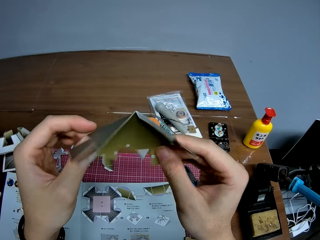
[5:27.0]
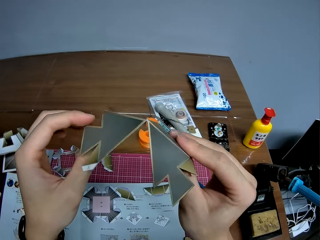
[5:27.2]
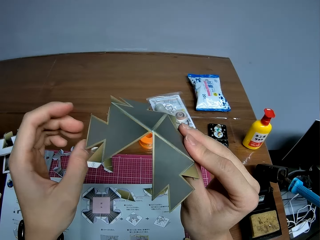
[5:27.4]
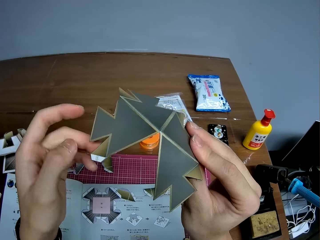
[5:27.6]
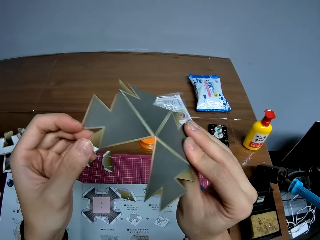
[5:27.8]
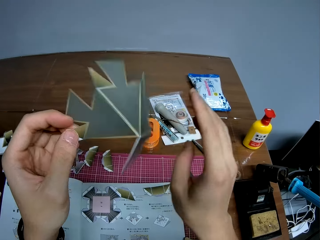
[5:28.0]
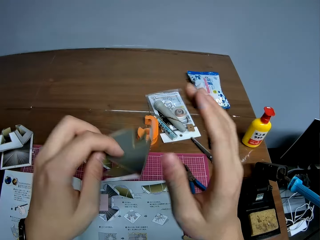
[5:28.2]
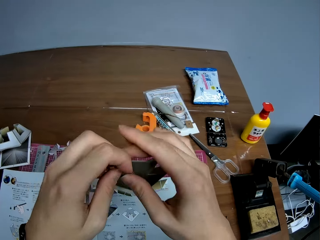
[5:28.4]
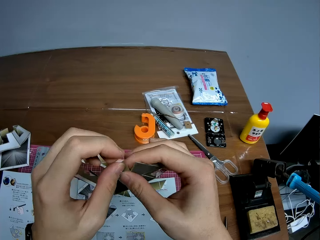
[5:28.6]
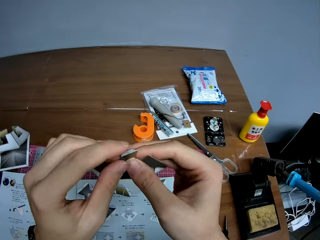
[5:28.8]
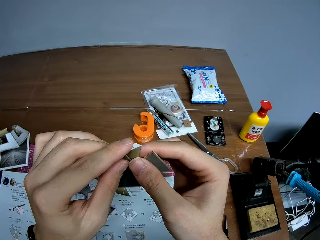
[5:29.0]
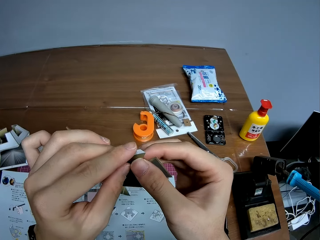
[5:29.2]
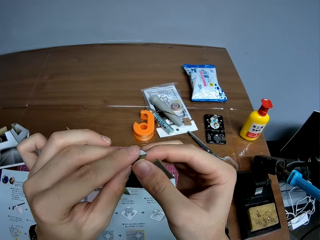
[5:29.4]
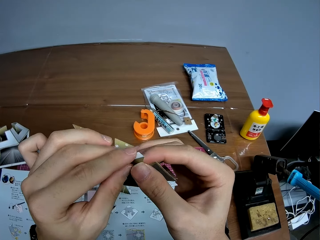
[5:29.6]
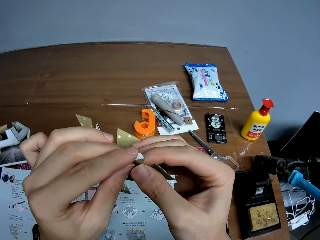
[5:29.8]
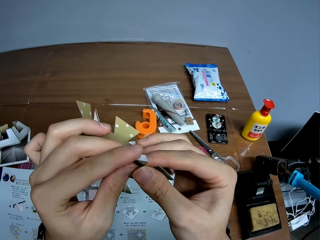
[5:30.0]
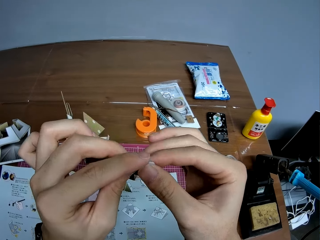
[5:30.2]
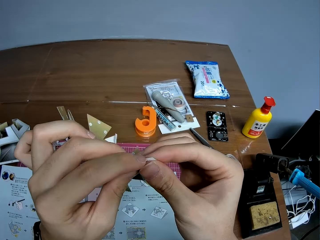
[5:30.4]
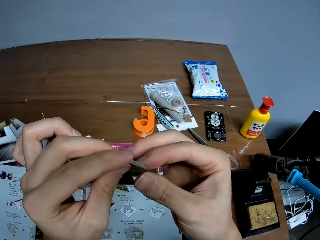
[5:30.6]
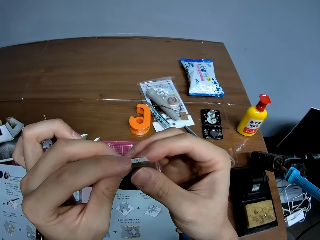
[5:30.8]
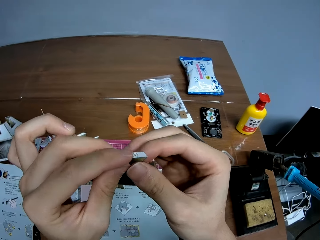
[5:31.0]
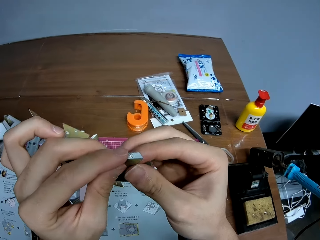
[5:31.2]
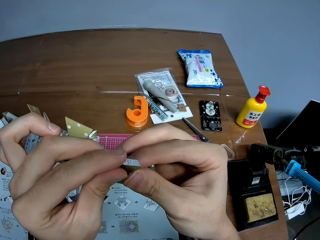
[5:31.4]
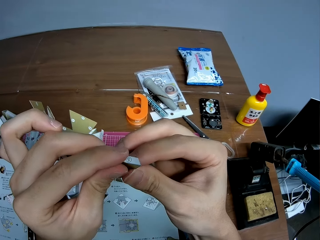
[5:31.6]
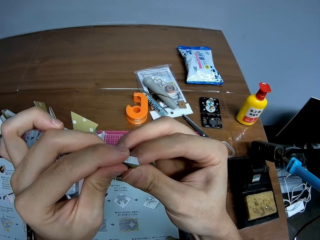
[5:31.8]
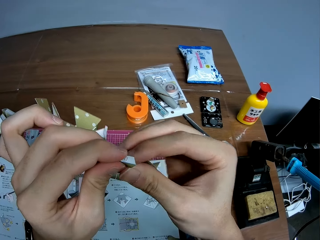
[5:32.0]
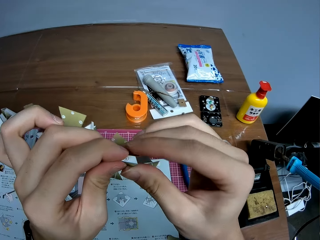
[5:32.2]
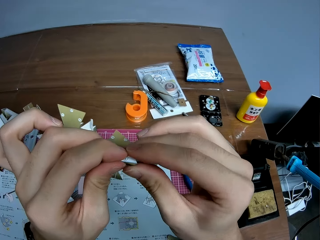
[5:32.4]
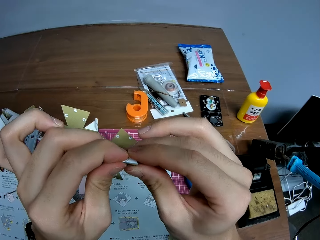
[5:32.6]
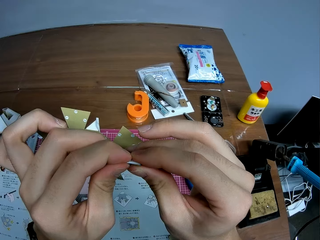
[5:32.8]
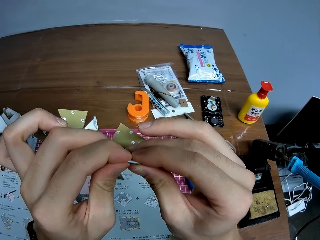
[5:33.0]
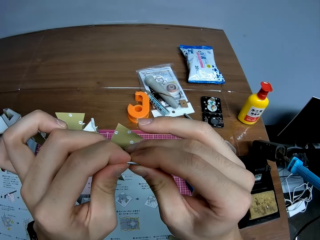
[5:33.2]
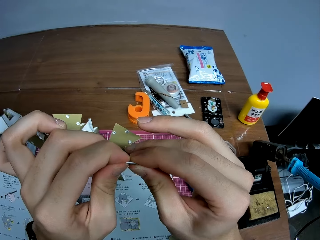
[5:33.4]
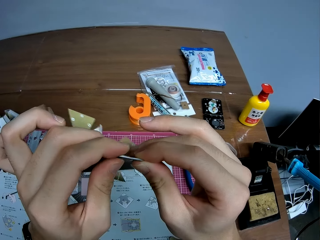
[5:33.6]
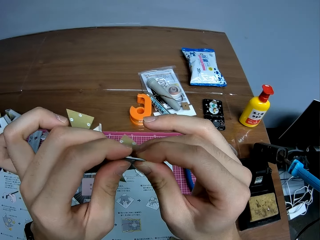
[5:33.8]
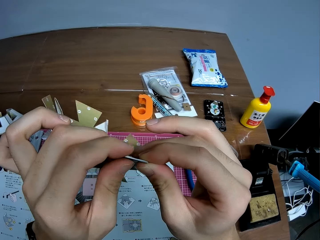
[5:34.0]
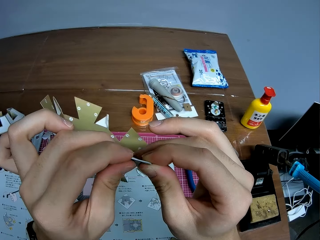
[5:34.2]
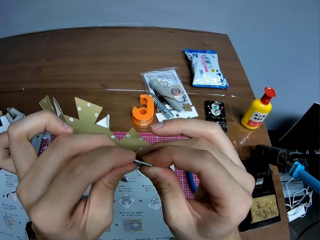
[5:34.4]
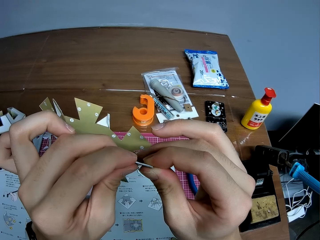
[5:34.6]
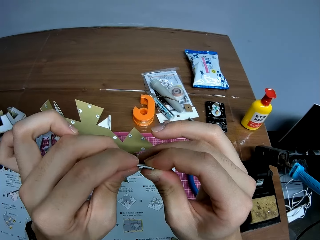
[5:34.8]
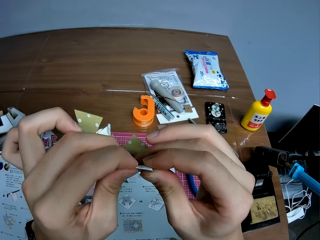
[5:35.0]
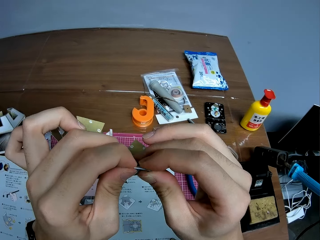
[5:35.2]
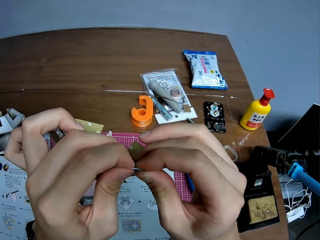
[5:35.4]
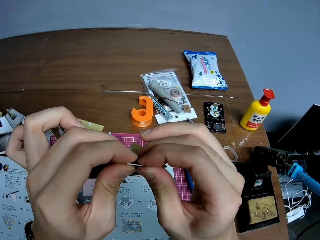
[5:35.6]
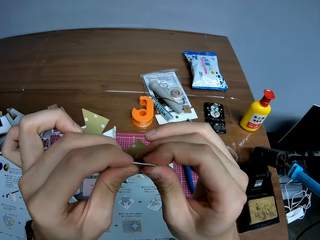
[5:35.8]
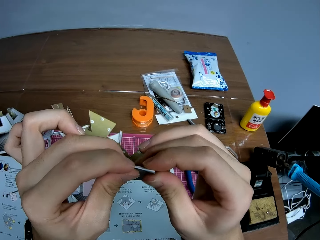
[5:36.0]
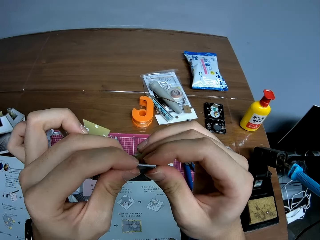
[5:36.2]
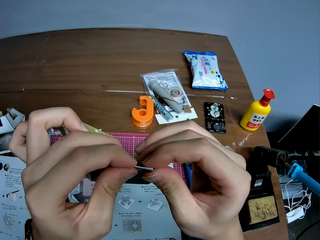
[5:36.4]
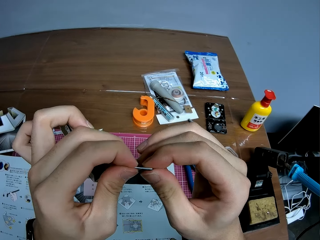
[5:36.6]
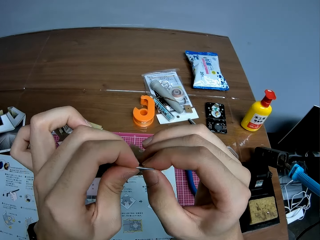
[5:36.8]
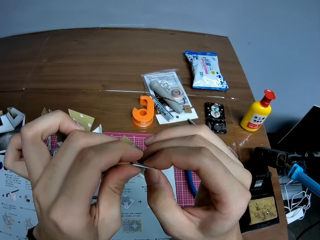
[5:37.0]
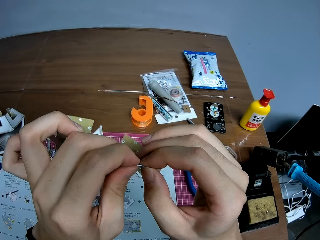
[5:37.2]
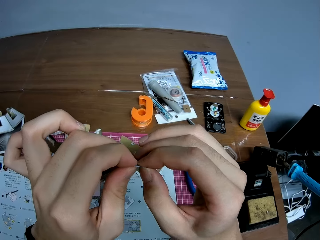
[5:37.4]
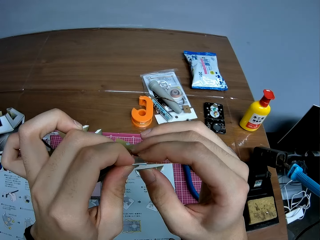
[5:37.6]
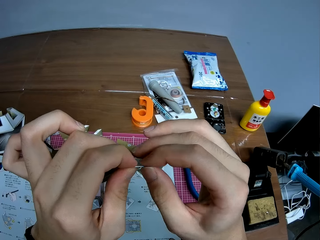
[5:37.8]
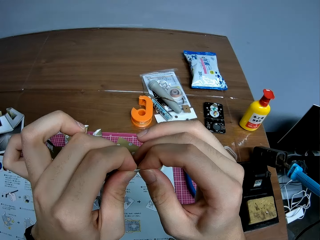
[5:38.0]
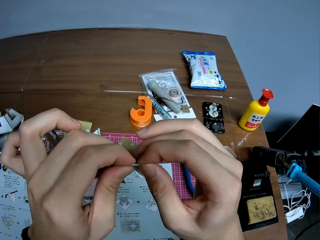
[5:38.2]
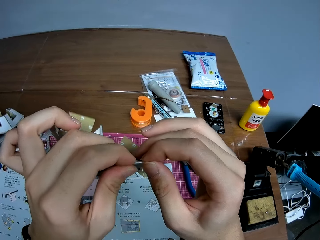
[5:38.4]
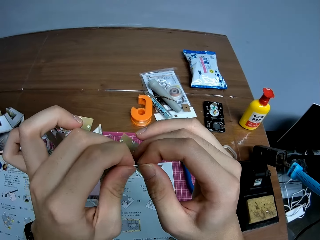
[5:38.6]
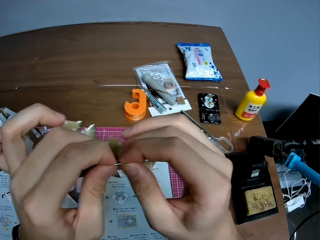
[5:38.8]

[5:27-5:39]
The camera wearer turns the model paper. They fold the model paper.

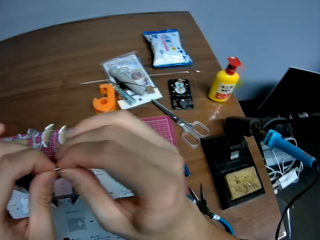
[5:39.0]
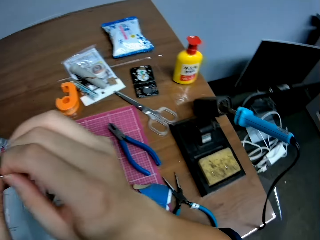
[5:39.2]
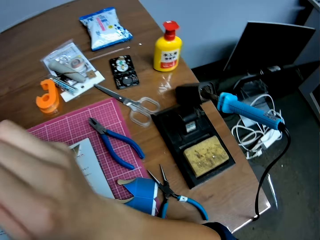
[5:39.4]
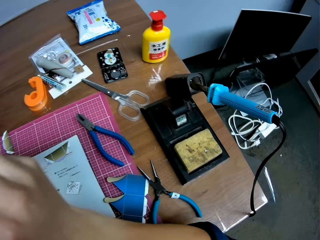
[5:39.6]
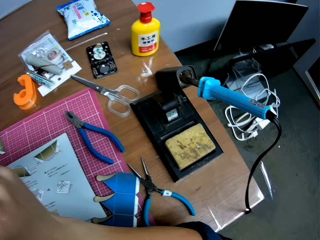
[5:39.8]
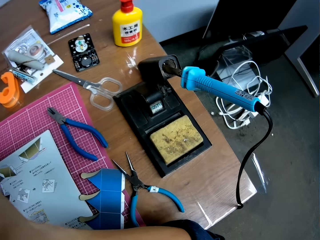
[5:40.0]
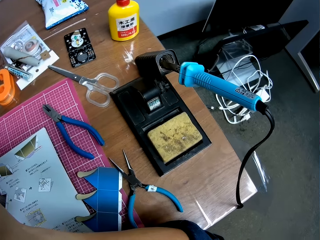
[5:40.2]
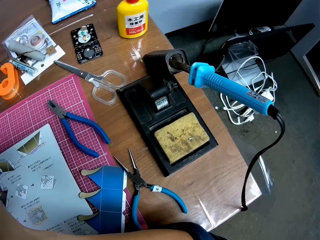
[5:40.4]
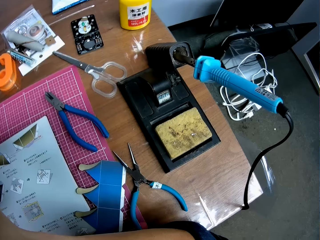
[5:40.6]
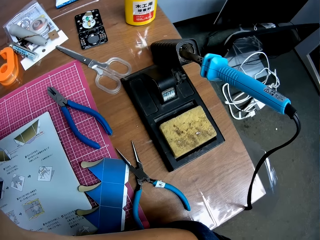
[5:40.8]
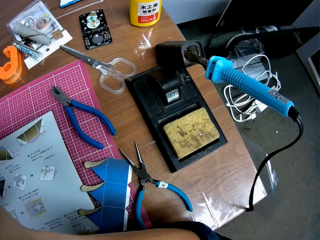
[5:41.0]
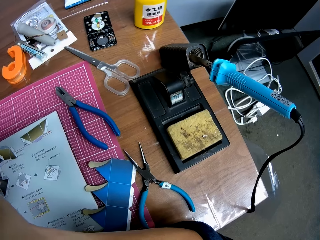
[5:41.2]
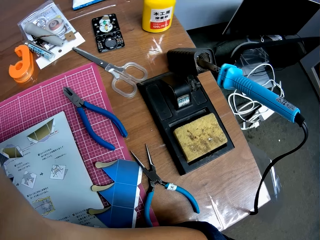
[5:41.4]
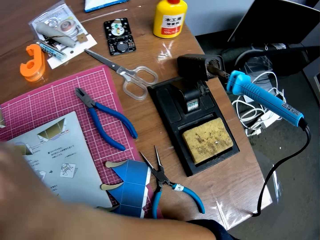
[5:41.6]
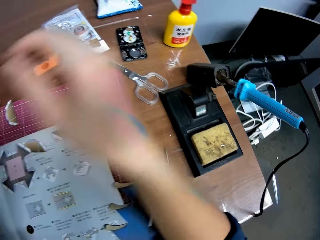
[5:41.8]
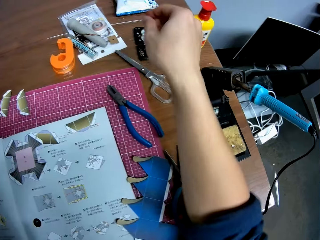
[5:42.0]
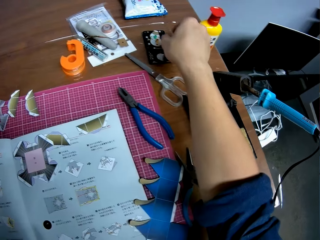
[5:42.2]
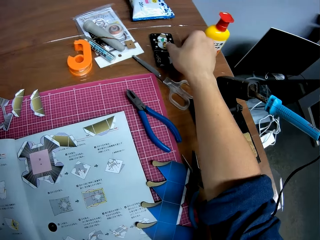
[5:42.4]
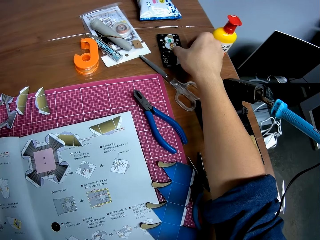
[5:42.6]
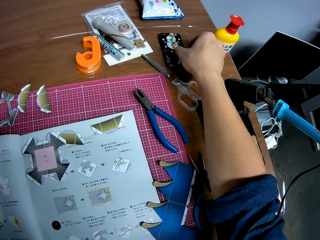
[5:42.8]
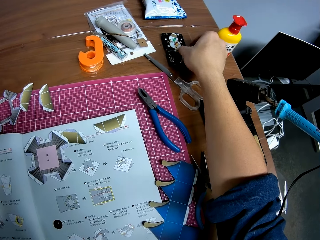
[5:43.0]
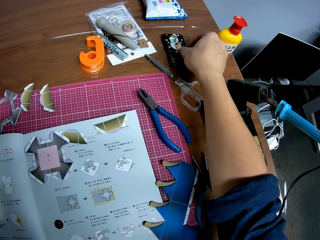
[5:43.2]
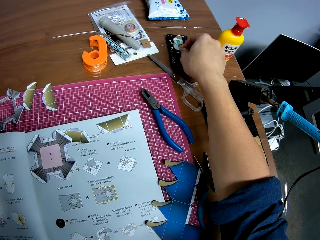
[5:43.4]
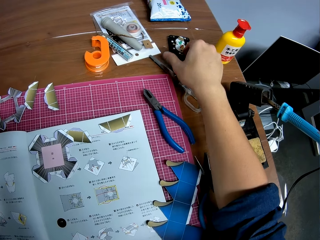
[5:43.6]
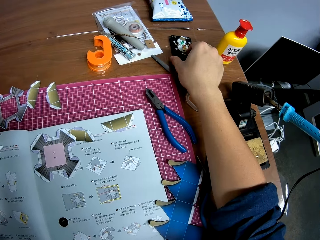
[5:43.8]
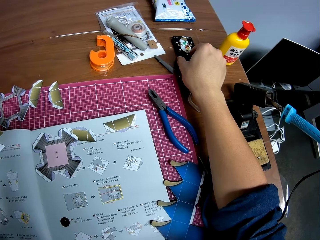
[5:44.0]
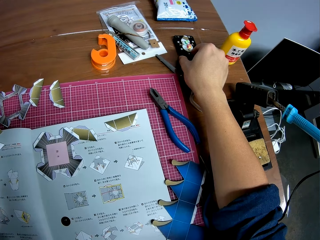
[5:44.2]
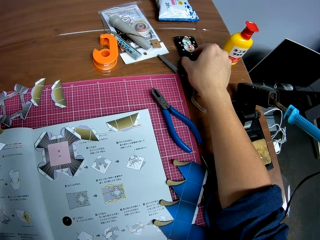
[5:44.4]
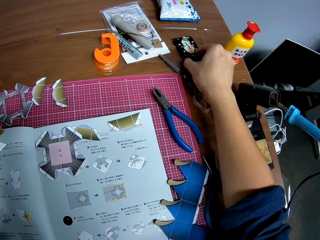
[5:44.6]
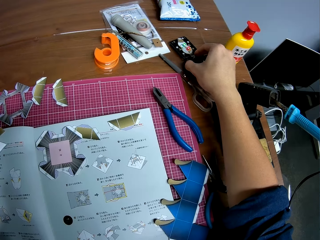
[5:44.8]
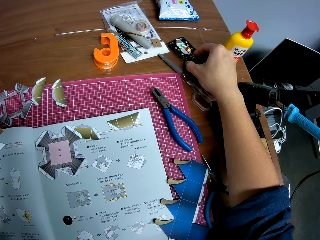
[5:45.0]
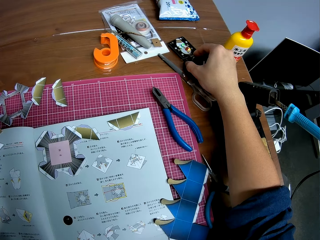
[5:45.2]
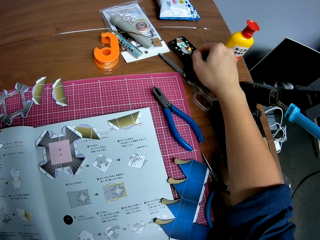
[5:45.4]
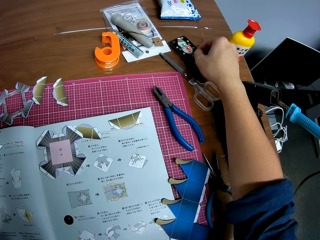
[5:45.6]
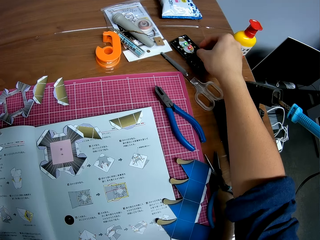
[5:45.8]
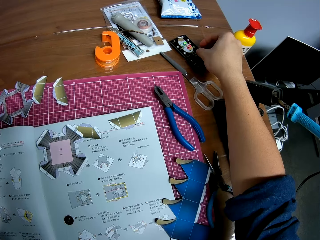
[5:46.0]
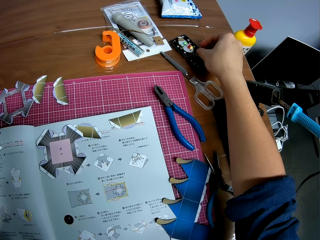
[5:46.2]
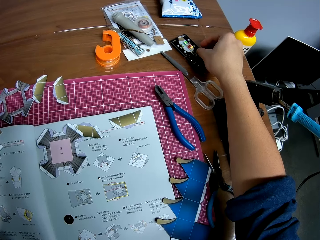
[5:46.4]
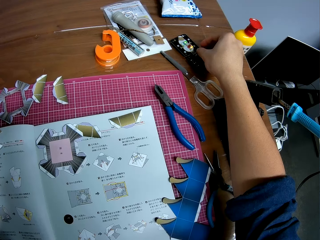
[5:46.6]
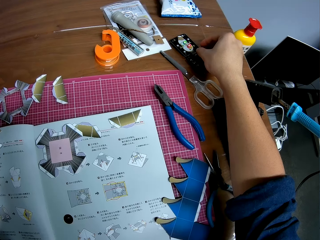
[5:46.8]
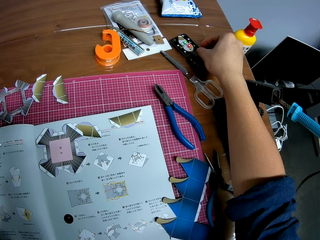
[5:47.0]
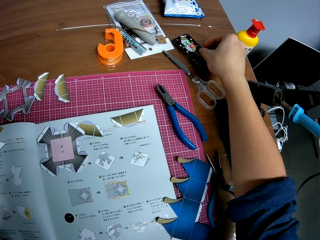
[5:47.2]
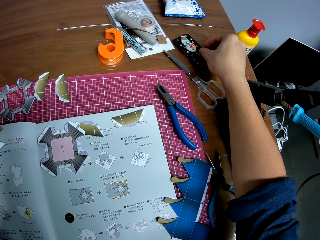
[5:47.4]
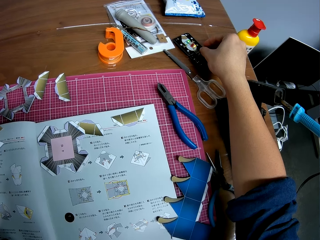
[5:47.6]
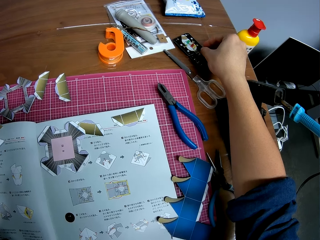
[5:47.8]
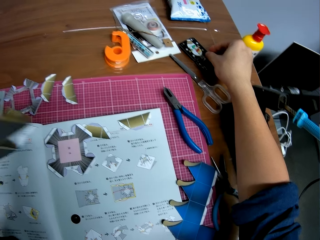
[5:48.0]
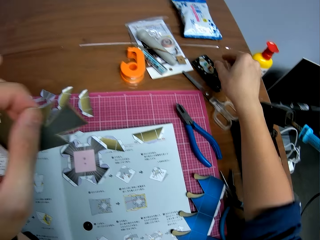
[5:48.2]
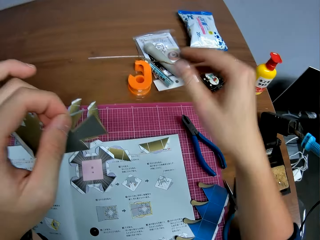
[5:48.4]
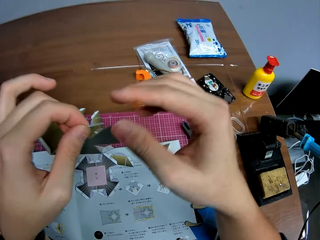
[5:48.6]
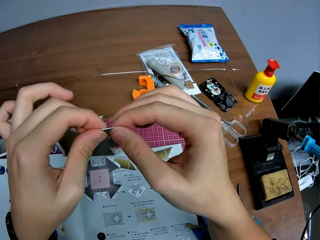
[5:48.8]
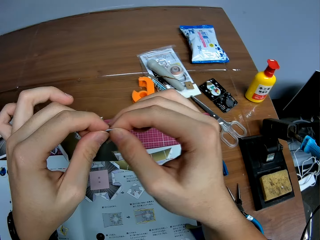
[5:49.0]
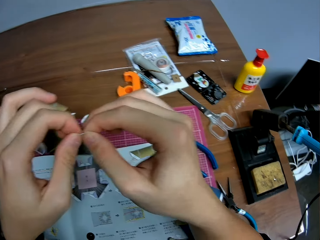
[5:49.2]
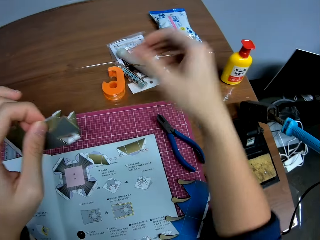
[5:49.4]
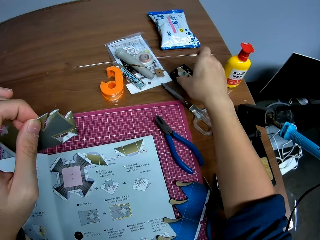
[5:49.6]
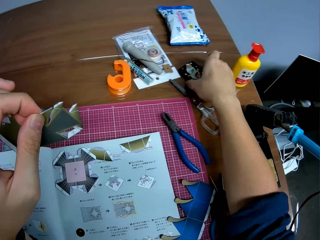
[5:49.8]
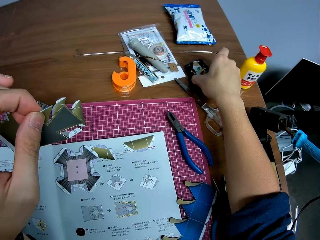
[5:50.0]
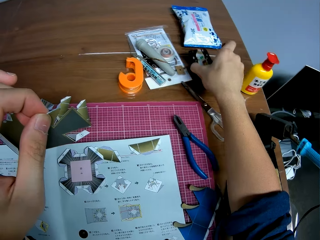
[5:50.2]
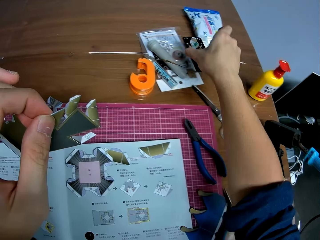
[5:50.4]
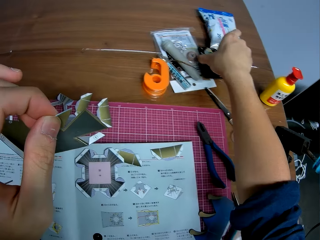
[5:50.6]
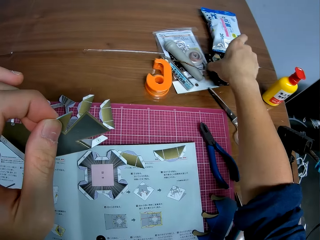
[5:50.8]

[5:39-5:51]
The camera wearer looks at the sketch paper. He puts on a switch. He touches the surface mount device. He folds the model paper. He holds the craft with his hands. He moves the surface mount device away.
